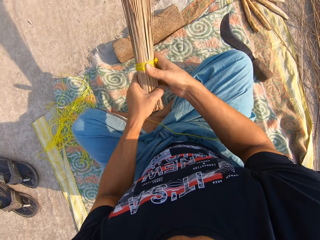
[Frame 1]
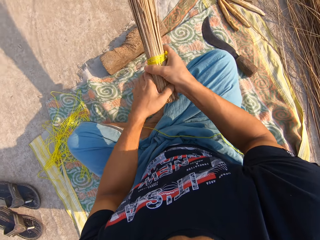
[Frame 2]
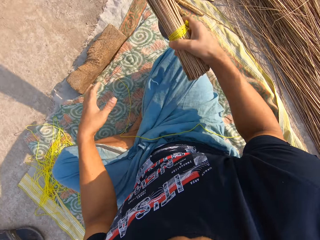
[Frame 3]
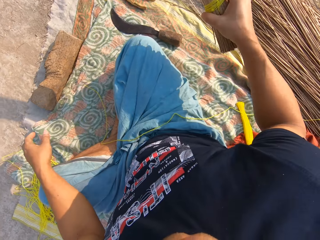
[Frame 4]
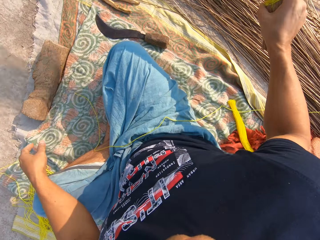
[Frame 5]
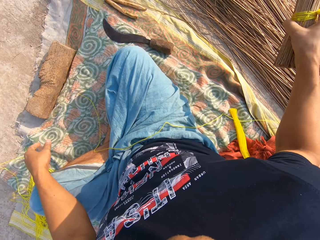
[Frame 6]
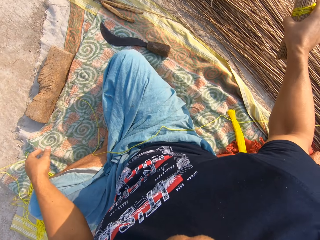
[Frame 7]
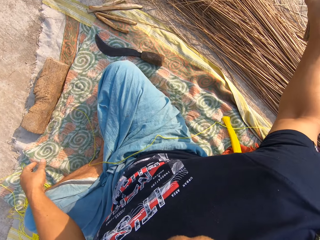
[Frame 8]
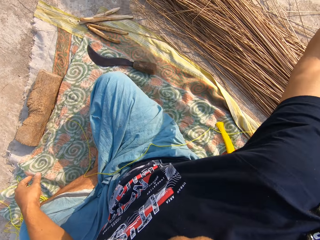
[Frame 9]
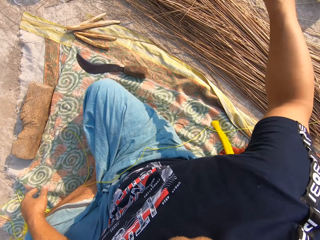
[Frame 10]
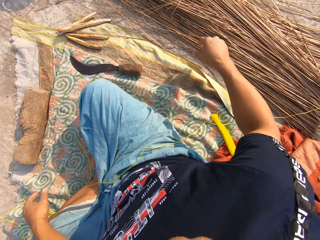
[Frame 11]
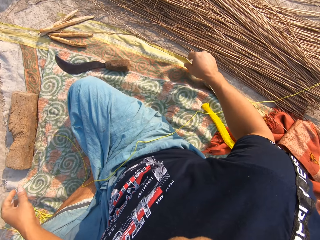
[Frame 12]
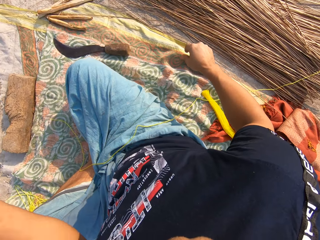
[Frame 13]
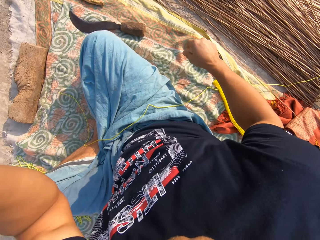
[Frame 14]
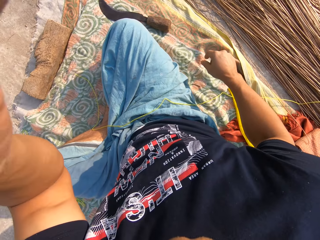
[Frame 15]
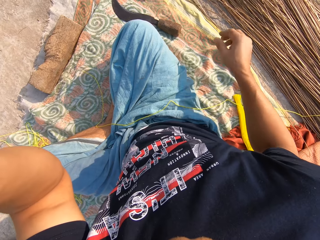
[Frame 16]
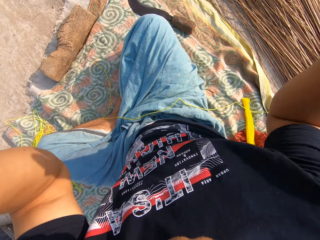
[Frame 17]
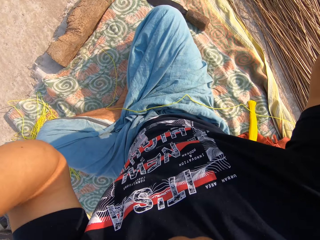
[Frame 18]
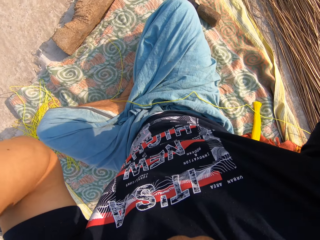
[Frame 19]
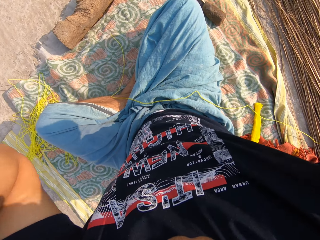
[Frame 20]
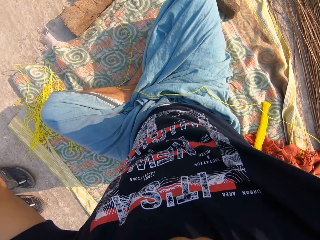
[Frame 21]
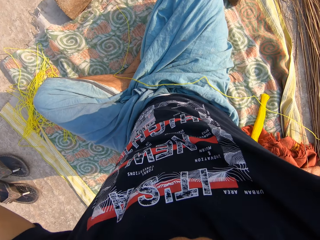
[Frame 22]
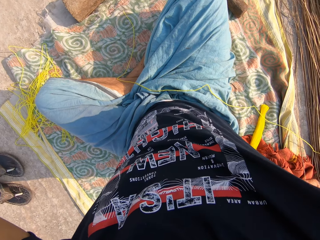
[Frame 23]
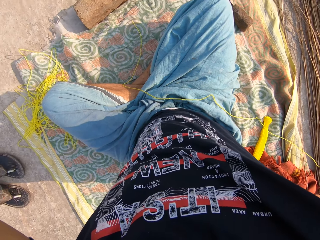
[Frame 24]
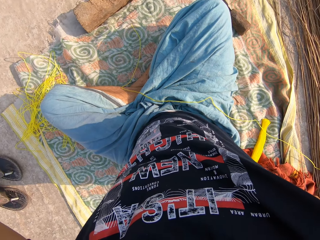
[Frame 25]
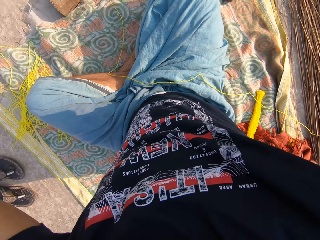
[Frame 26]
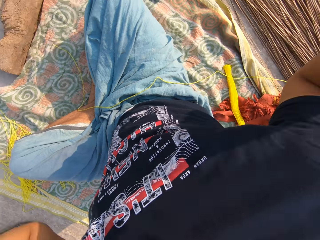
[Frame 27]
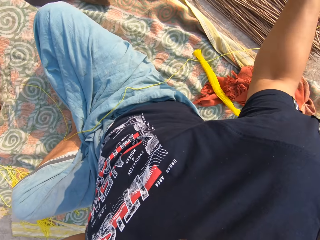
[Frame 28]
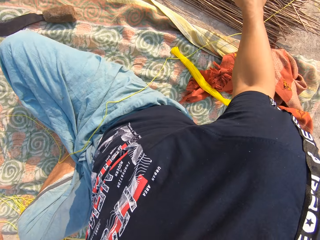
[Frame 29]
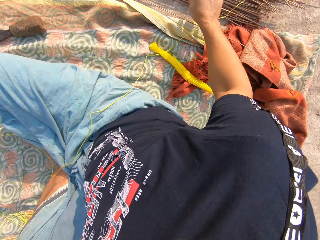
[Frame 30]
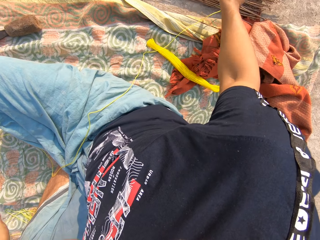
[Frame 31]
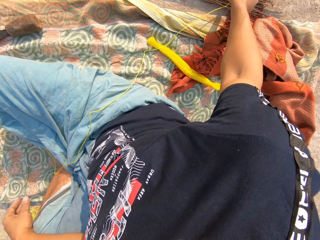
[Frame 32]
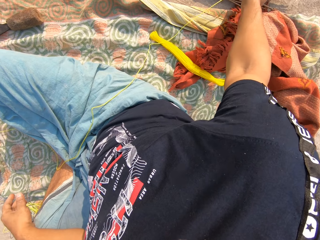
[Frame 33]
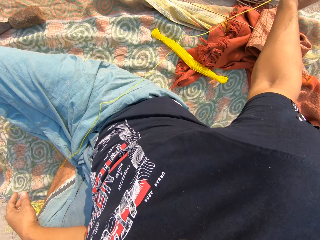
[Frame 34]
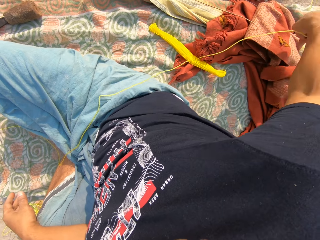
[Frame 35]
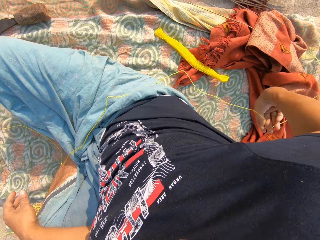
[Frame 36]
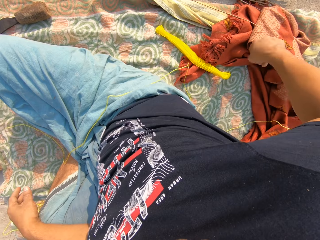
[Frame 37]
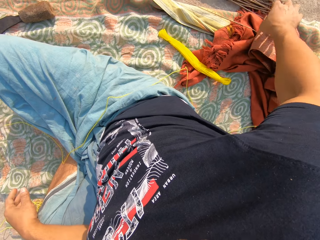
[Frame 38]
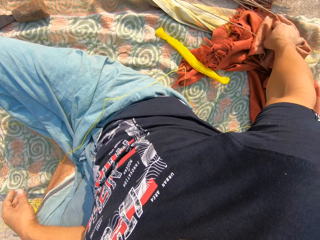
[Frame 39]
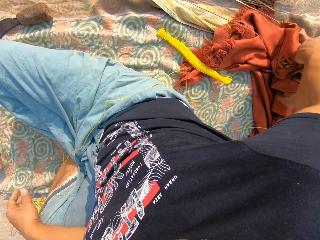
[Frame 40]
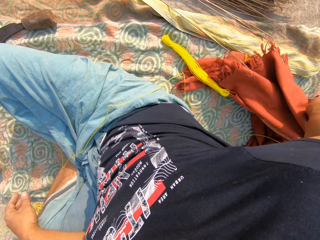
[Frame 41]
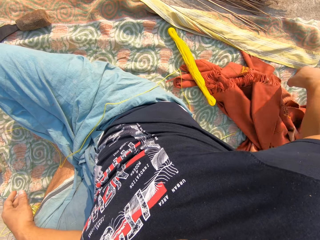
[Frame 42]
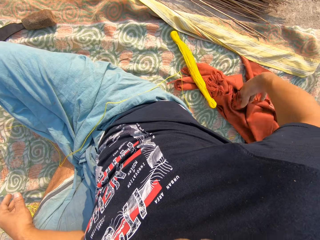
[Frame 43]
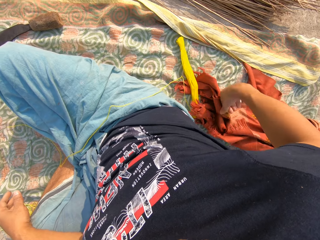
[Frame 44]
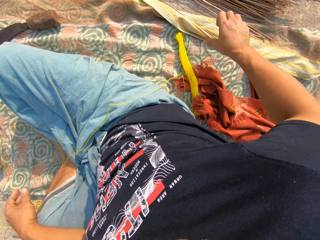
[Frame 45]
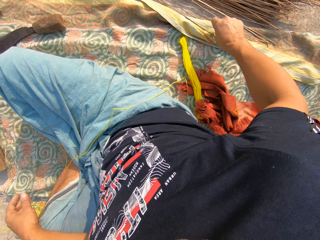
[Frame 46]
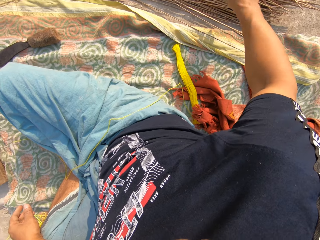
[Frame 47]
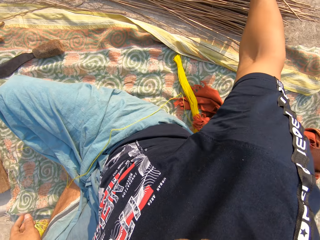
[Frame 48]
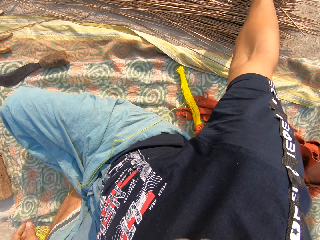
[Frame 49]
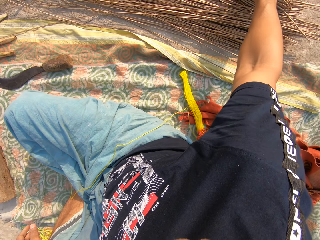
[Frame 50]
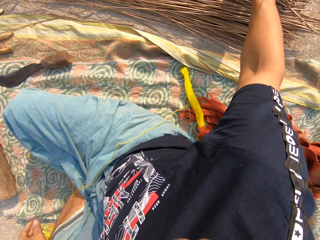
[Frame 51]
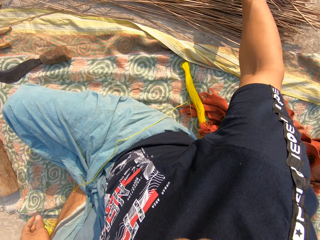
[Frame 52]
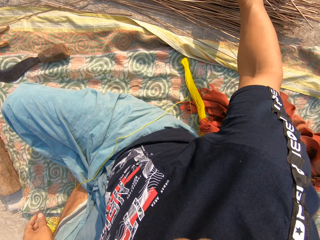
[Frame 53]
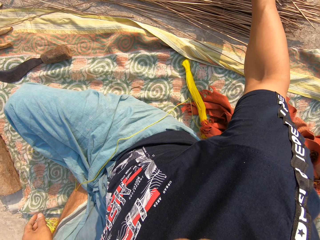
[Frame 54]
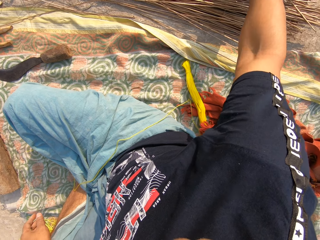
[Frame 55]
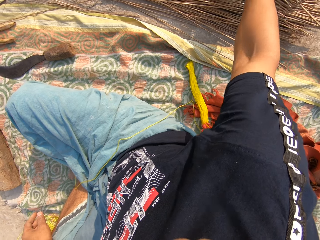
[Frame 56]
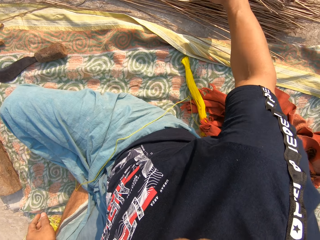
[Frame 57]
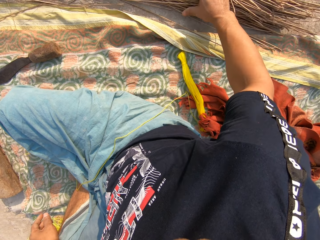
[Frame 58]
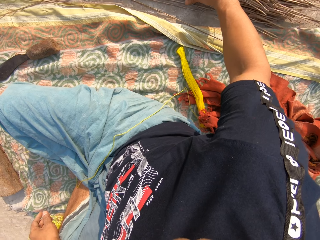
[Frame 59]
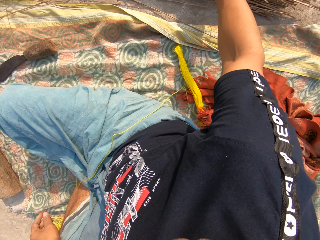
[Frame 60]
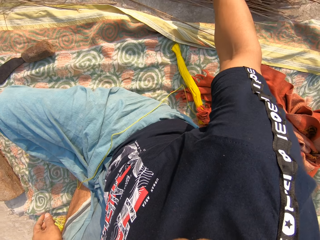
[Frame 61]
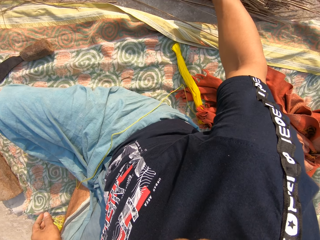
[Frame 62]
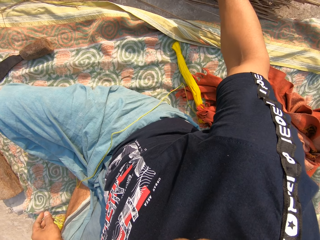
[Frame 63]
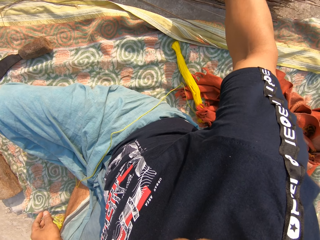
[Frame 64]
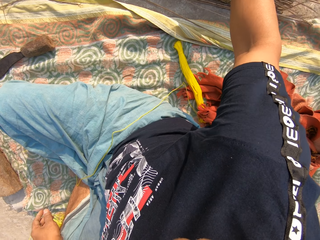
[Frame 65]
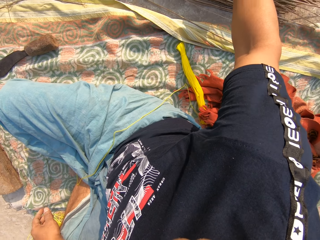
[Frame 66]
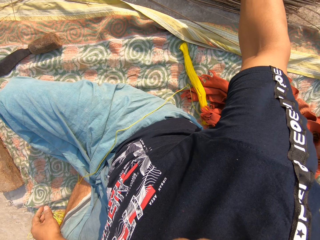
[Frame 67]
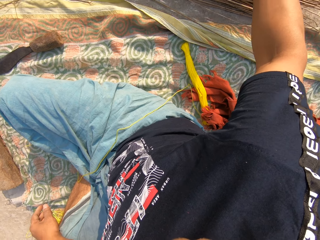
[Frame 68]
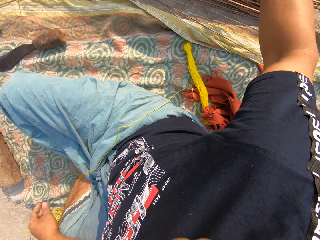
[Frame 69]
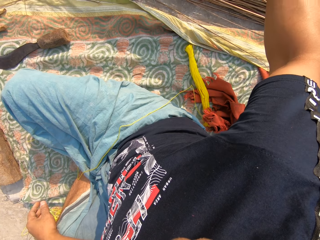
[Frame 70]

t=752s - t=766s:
The camera wearer drops the broom on the floor with his right hand. He adjusts the camera. He moves the cloth aside. He gathers broomsticks from a pile with his right hand.

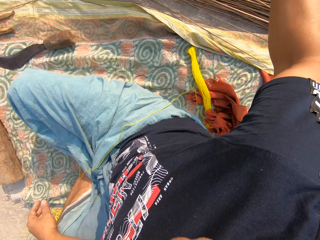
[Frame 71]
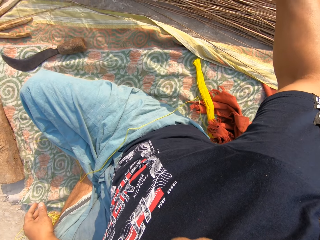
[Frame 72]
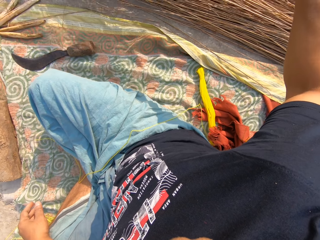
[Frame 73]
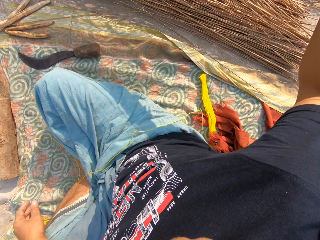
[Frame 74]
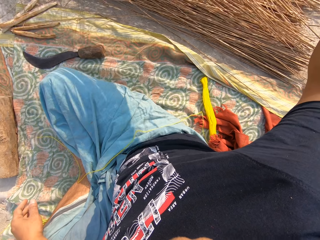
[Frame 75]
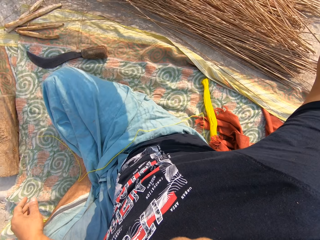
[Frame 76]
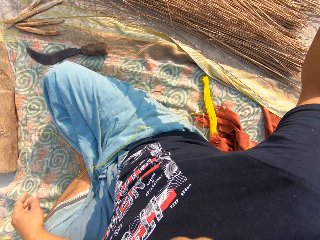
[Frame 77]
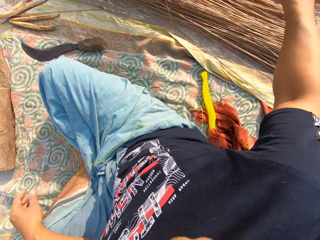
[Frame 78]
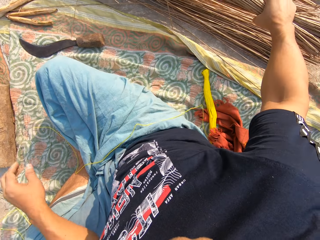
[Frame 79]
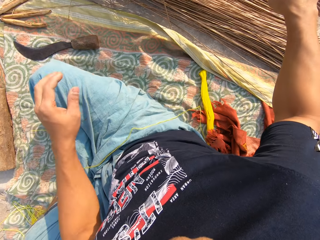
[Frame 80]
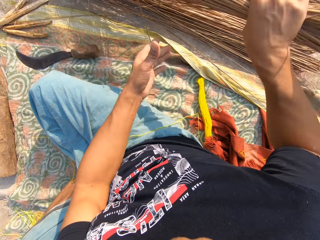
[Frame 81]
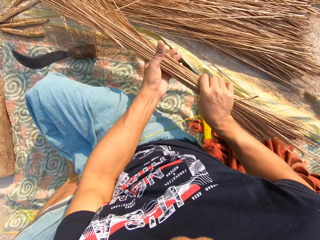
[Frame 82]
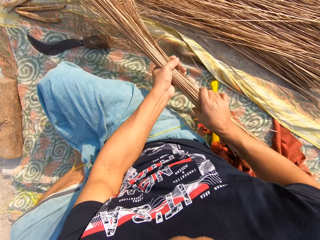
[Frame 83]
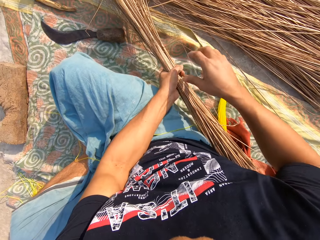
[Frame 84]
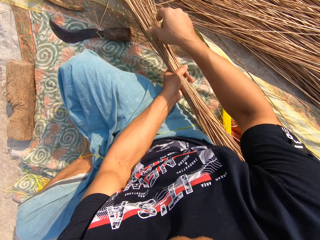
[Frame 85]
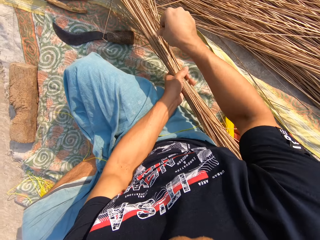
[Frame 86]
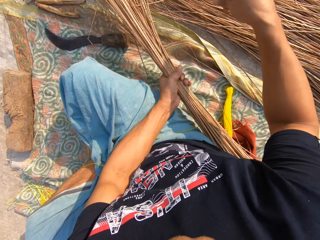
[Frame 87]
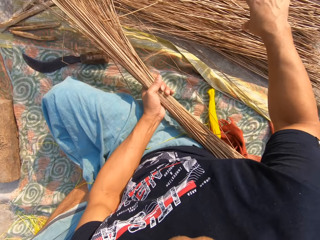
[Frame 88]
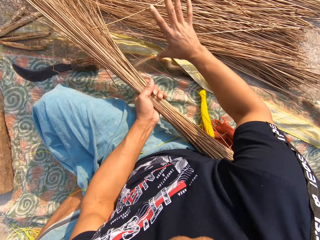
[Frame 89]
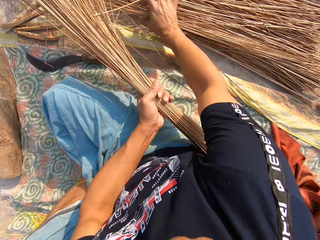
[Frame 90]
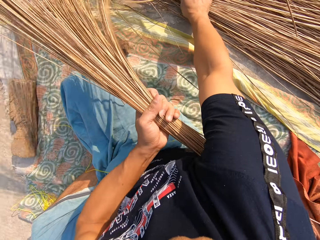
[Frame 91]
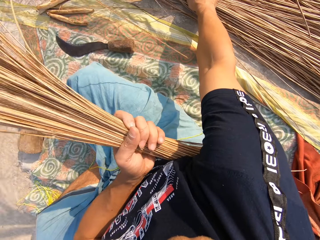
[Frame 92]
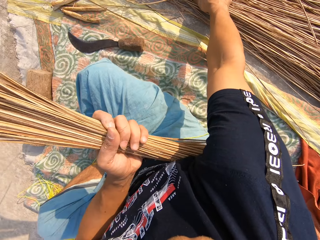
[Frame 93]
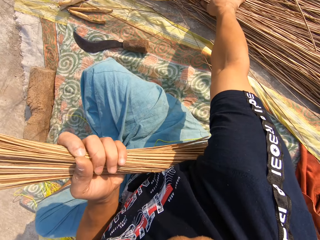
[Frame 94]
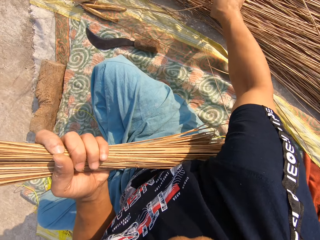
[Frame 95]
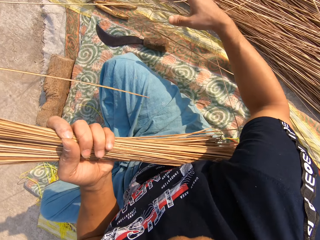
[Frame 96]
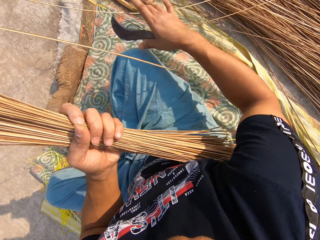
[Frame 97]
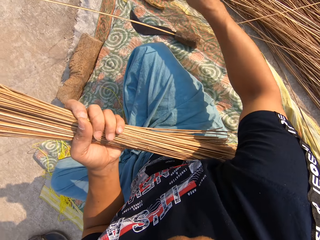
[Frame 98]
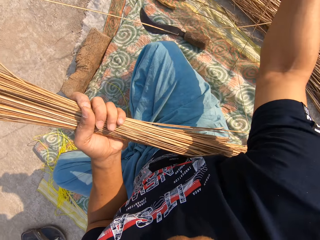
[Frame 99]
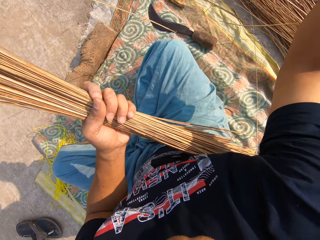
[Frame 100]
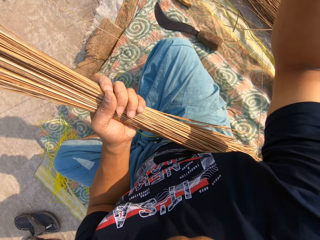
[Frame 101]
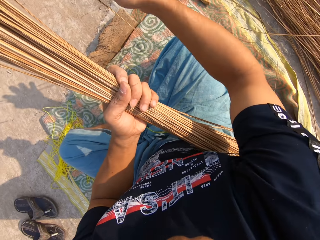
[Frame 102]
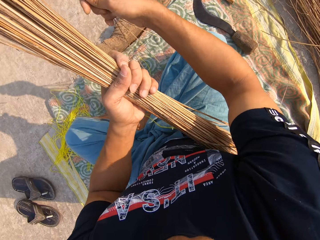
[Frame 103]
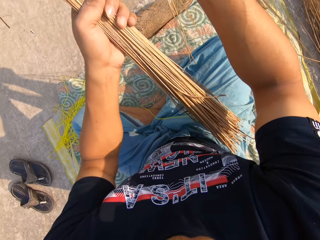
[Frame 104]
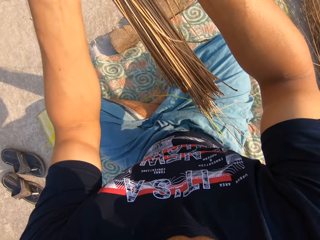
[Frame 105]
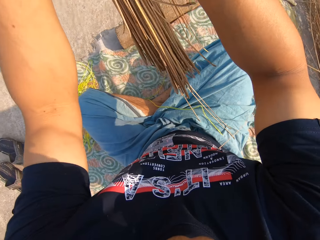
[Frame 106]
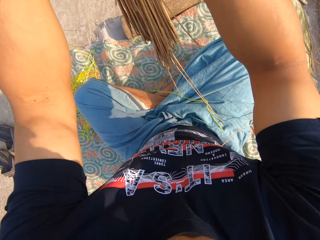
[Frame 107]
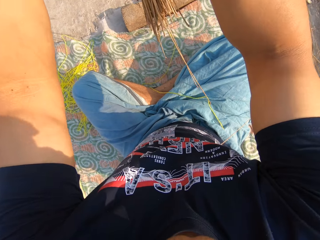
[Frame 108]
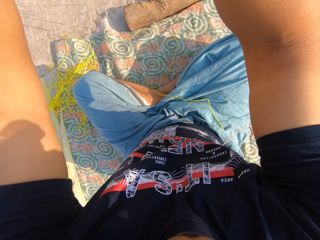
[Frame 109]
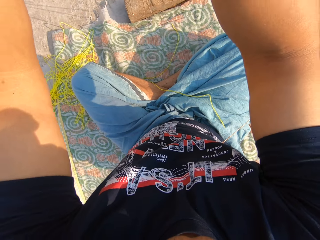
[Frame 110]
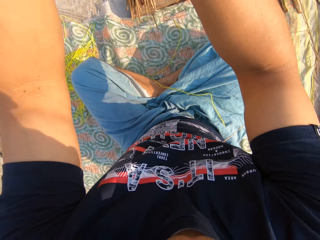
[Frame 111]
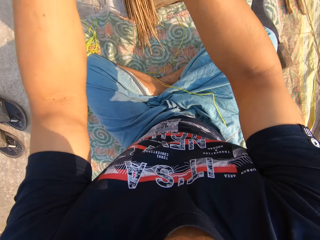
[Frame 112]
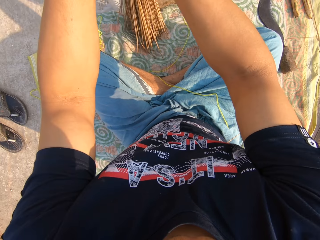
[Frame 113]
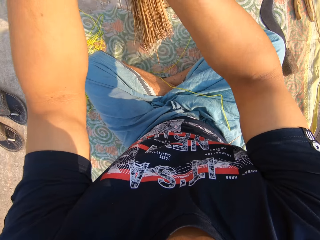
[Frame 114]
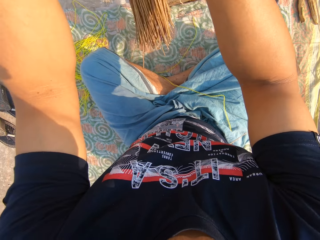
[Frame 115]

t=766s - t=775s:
The camera wearer holds the broomsticks with both hands. He separates the broomstick with his right hand. He hits the broomsticks on the floor with both hands.
